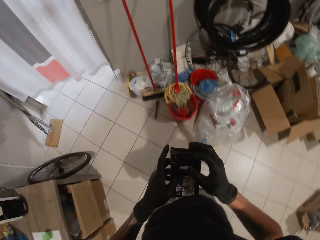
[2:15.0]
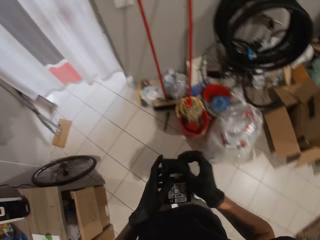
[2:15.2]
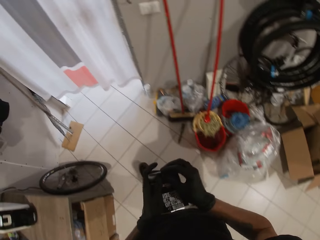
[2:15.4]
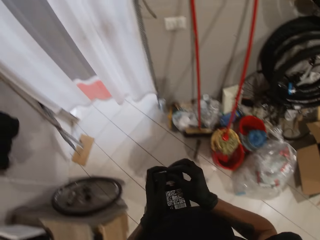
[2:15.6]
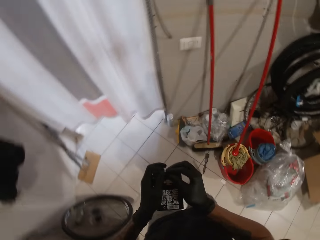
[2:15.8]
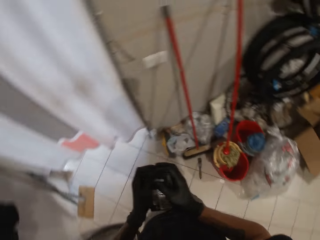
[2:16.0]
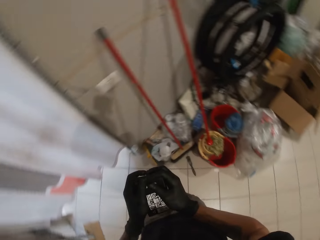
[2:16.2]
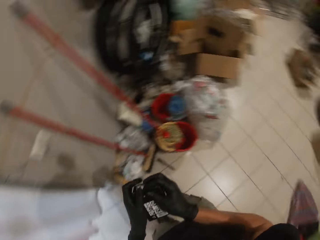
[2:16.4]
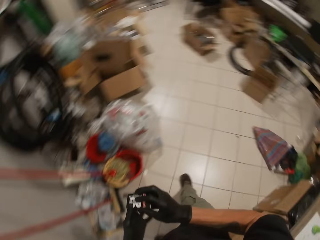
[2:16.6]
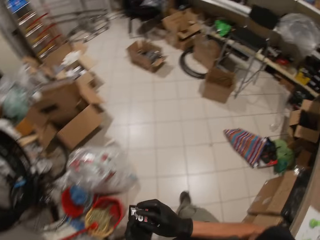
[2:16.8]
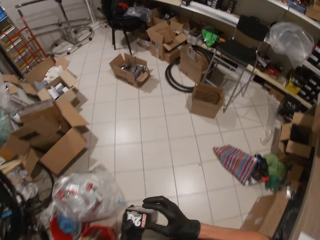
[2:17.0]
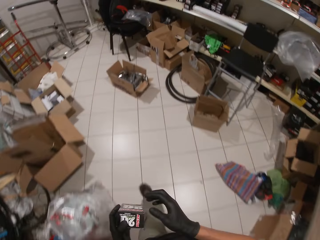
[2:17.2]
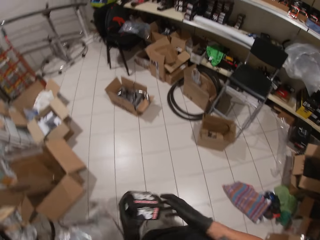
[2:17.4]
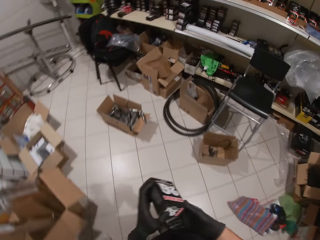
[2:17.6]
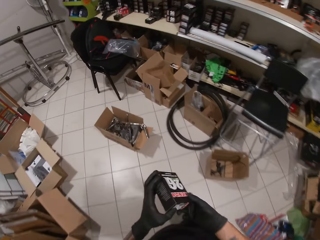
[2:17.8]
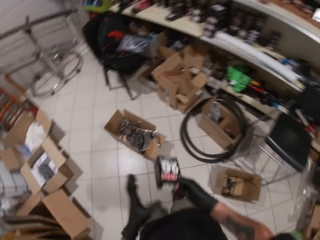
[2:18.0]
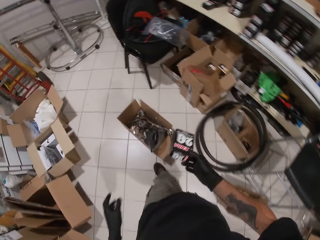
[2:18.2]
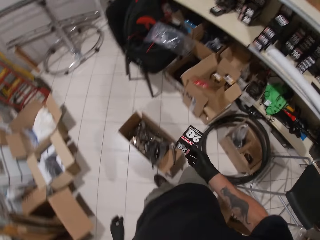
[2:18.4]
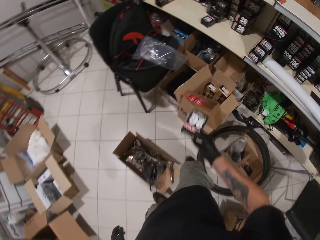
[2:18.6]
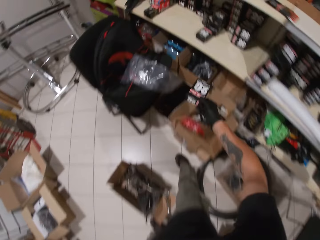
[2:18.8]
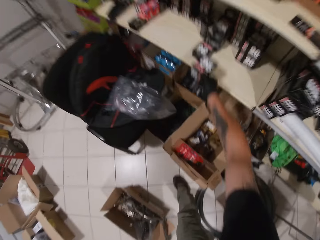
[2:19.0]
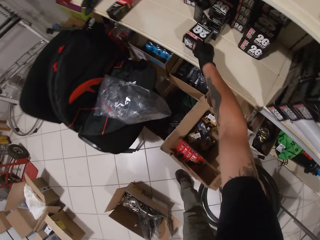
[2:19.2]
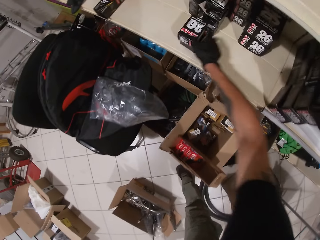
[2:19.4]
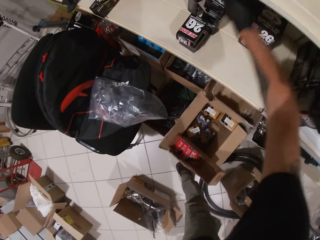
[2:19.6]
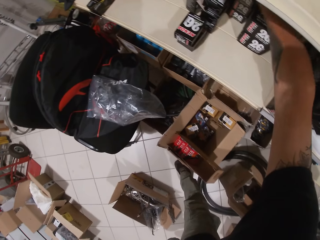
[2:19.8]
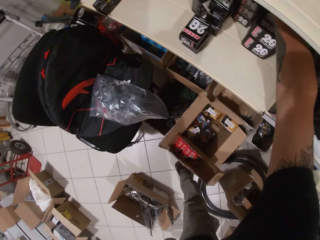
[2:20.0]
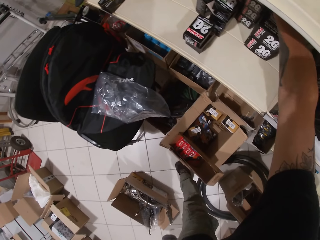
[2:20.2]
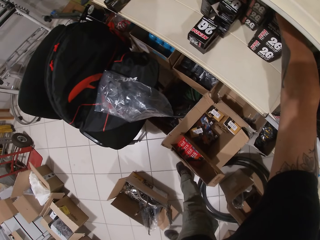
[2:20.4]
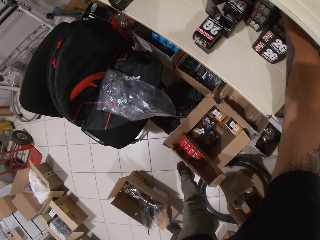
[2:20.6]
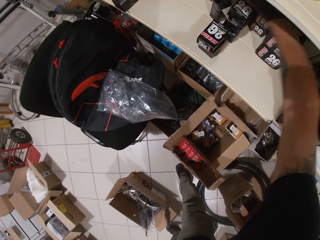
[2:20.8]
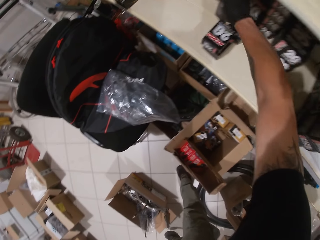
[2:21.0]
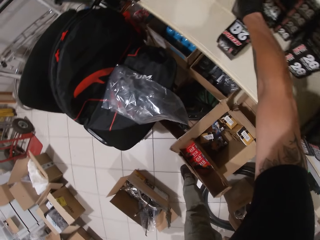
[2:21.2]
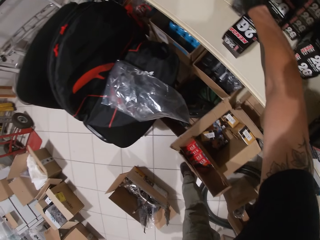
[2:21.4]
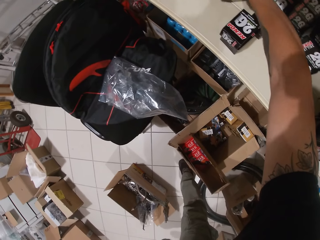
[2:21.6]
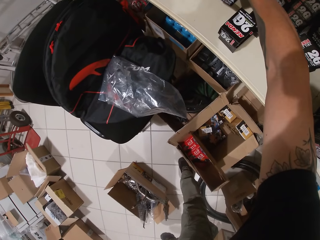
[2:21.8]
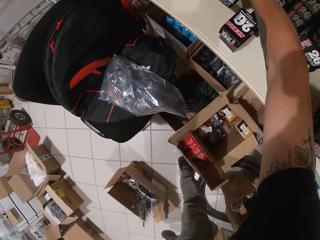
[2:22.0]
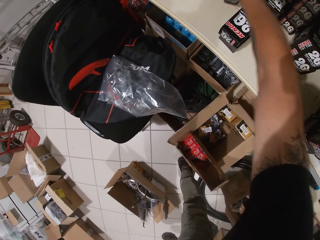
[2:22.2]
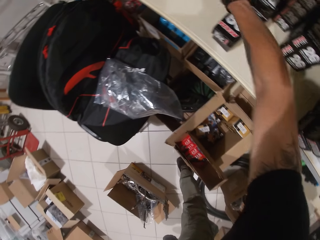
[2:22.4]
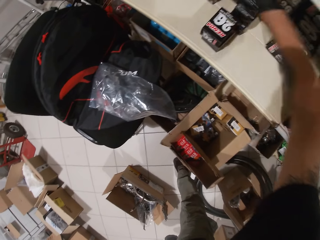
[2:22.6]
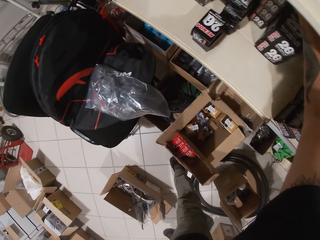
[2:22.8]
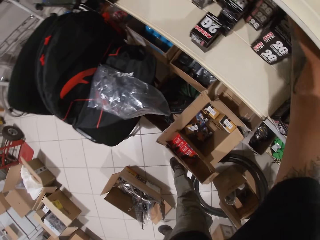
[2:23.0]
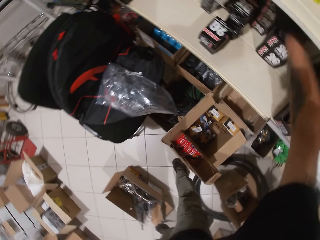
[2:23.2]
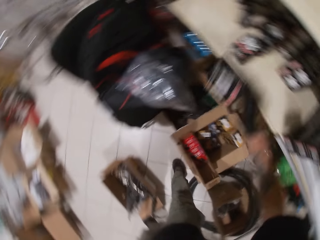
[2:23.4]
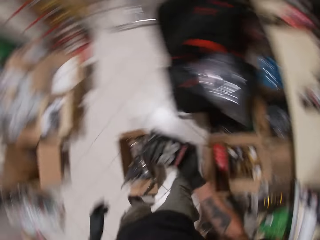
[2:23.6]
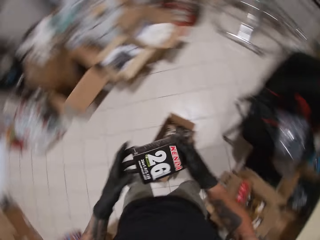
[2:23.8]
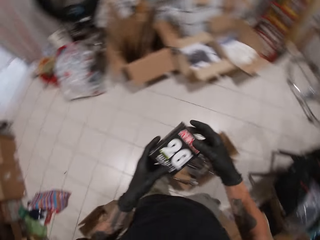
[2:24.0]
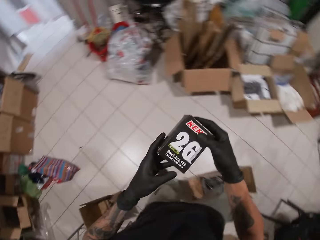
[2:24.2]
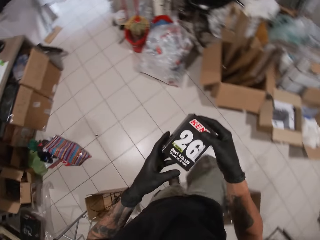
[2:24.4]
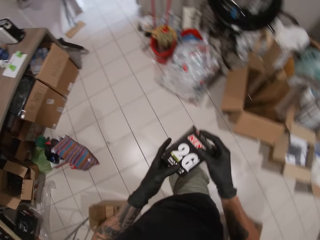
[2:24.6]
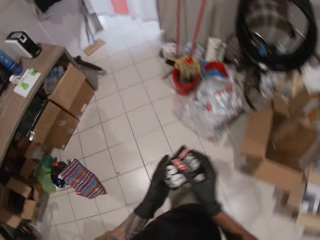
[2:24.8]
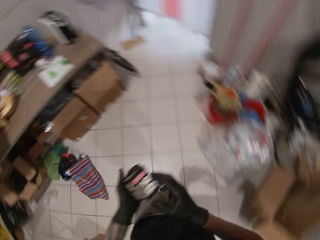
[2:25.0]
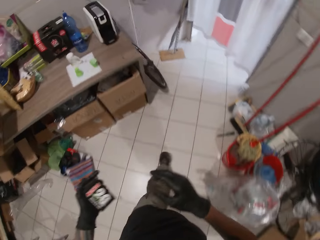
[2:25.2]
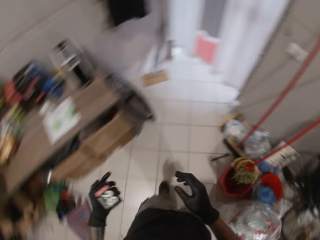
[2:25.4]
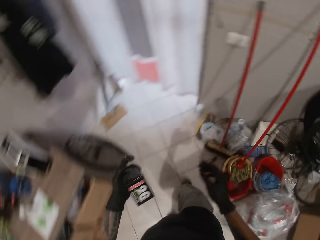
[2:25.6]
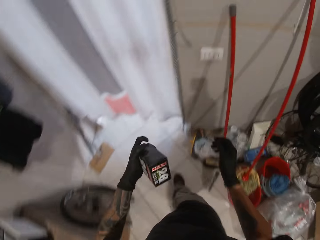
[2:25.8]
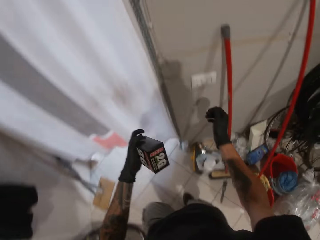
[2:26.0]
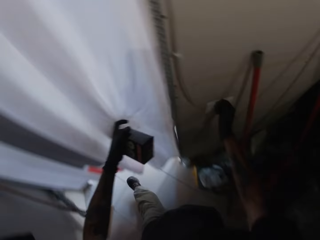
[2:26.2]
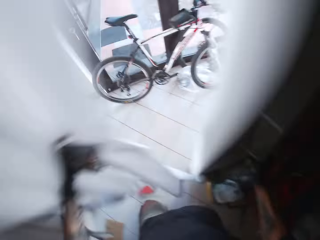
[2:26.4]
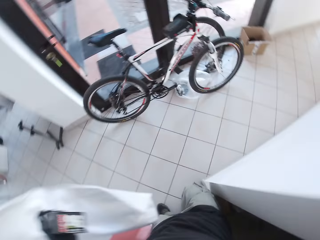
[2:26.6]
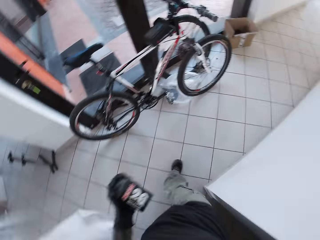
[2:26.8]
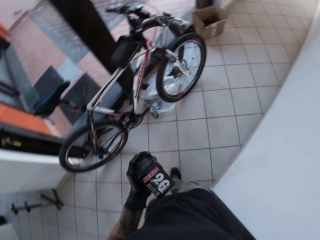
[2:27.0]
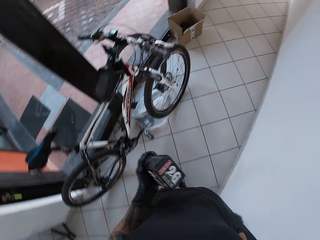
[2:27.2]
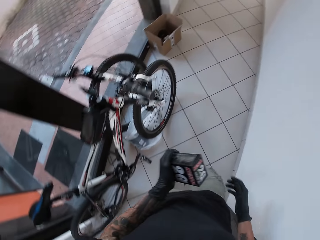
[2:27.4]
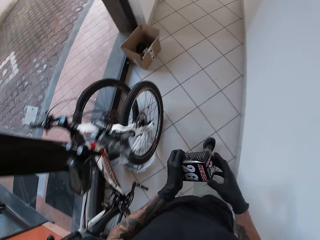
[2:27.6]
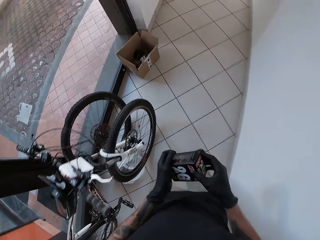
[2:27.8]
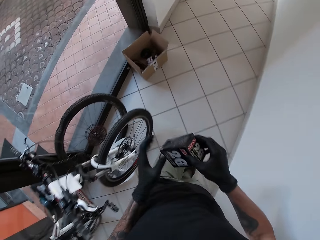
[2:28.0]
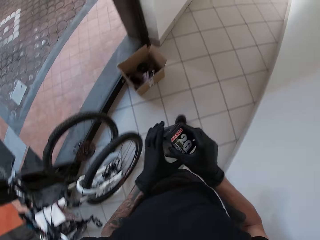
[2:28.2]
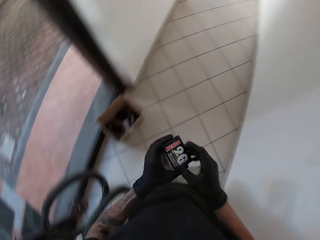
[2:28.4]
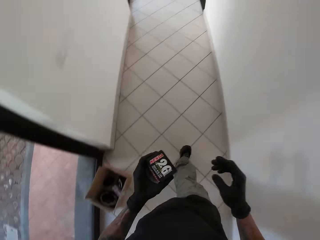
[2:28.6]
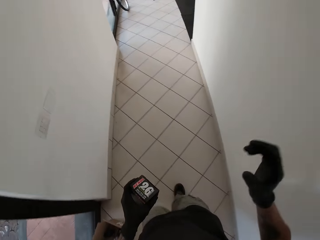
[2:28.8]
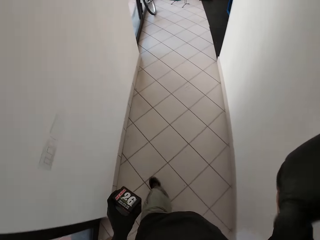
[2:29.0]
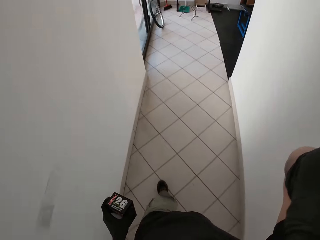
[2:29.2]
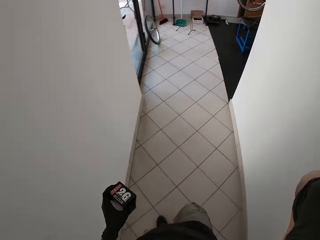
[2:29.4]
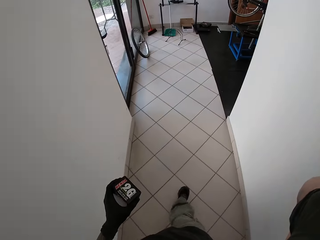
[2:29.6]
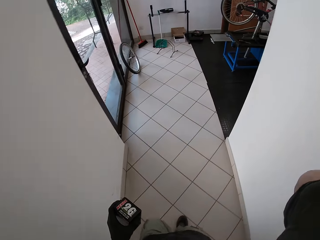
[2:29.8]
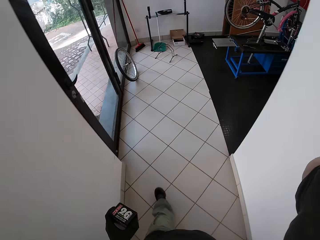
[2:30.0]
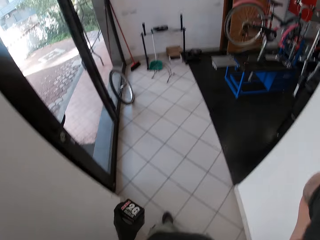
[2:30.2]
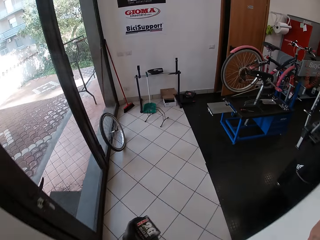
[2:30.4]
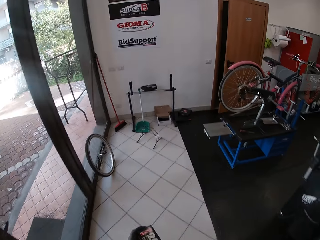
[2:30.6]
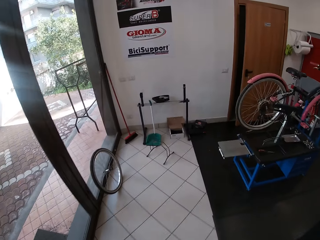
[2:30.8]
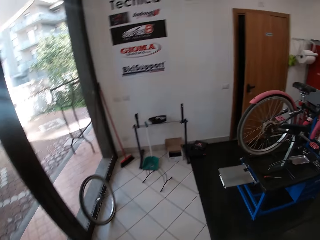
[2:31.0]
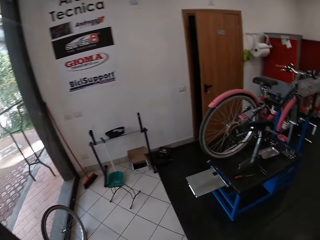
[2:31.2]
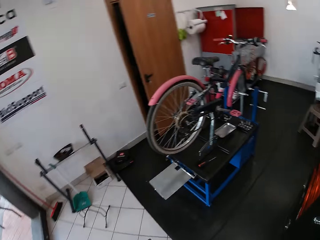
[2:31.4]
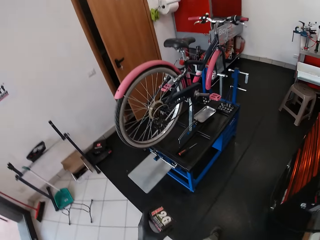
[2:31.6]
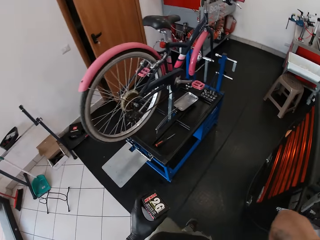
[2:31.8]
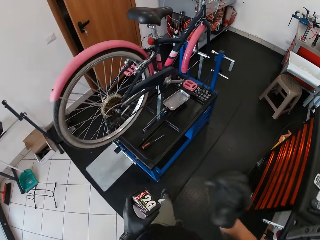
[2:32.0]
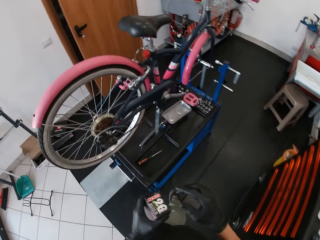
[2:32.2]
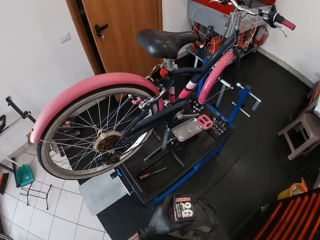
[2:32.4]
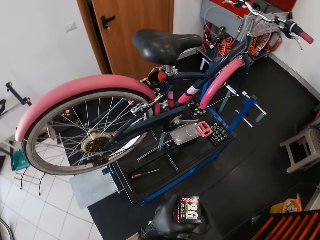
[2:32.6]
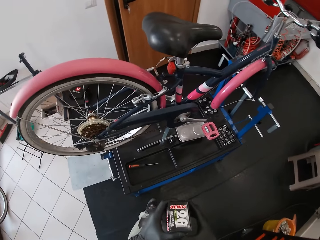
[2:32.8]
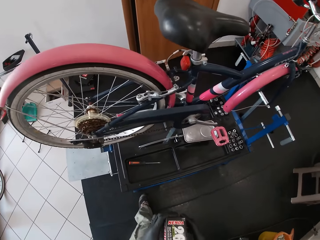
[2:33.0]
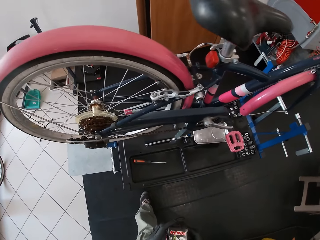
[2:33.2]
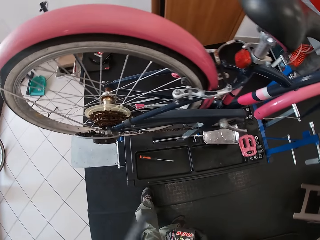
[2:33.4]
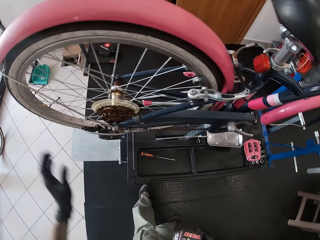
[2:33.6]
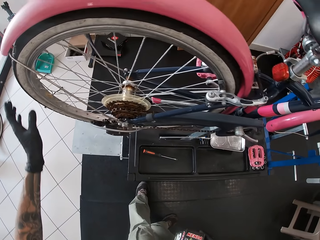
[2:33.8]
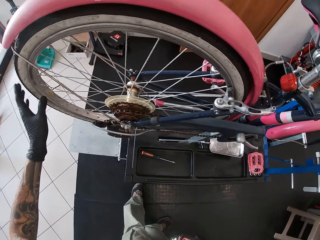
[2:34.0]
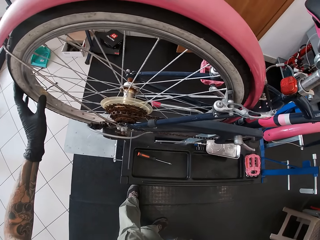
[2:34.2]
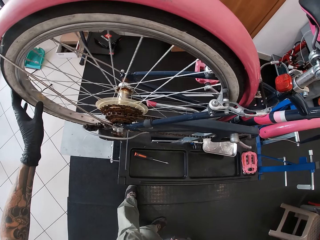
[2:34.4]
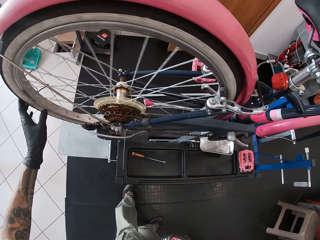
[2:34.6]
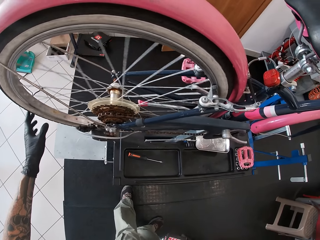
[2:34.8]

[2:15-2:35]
The camera wearer walks around. He closes the box. He turns around and walks around. He puts the box on the shelf. He picks up a box on the shelf with his right hand. He drops the box on the shelf. He picks up another box on the shelf with his right hand. He holds the box with both hands. He walks back to the workshop. He turns off the light switch on the wall with his right hand. He adjusts the store curtain with his left hand. He walks around. He adjusts the box in his hands. He adjusts the camera on his head with his right hand. He passes the box from his left hand to his right hand. He spins the bicycle rear wheel with his left hand.
